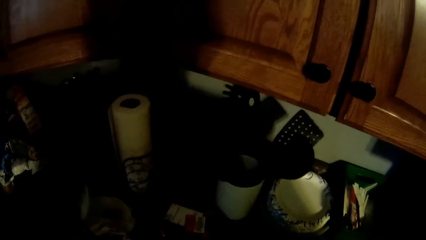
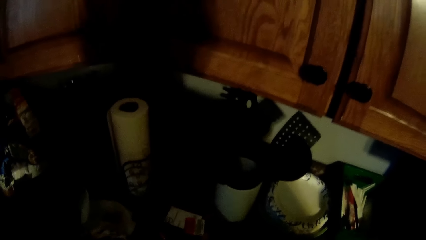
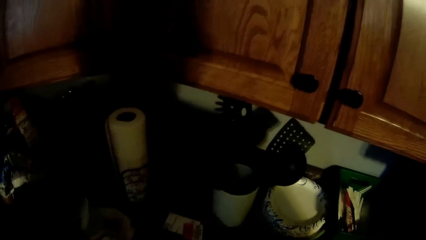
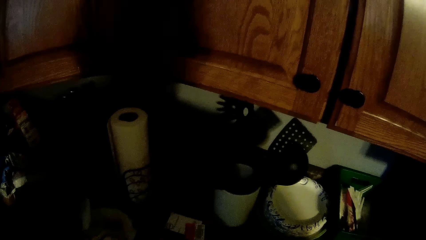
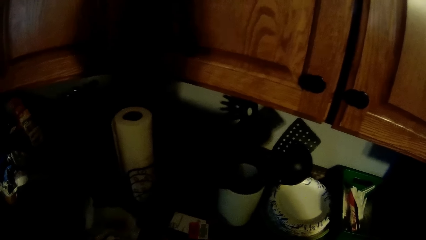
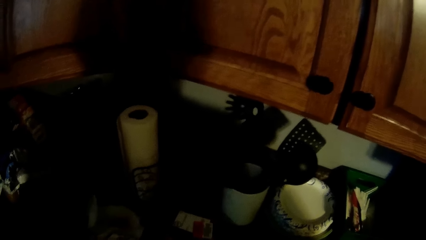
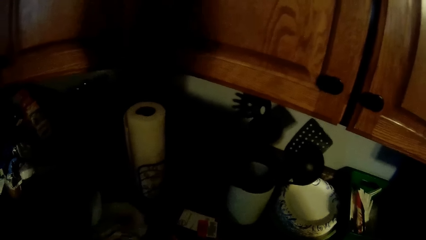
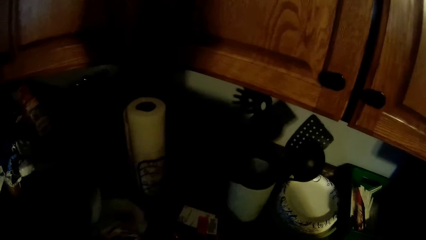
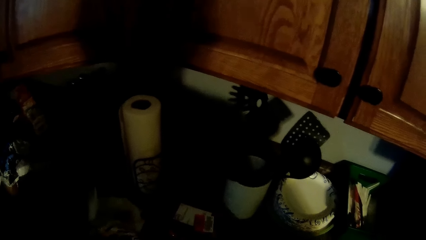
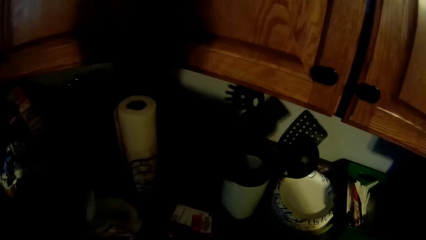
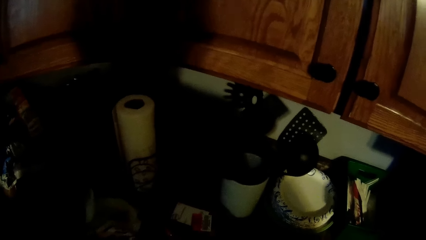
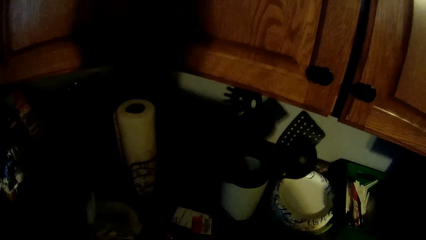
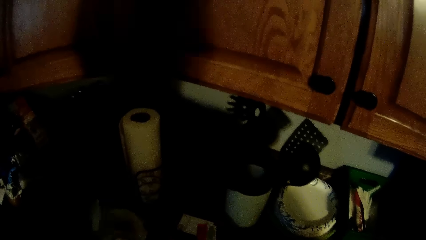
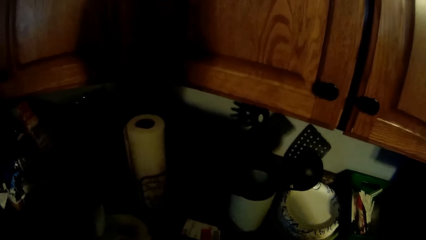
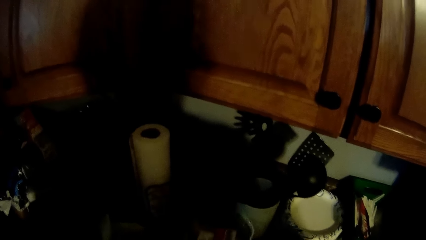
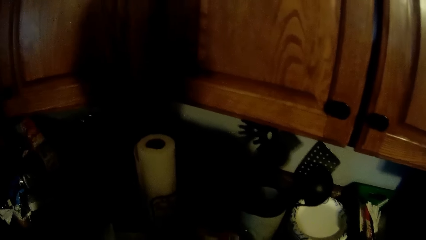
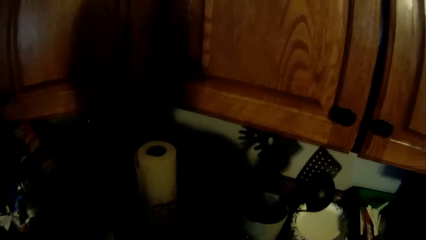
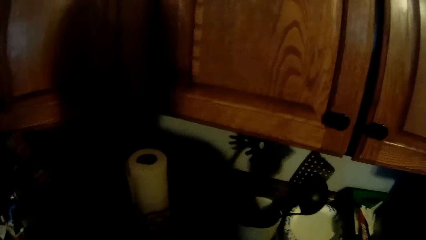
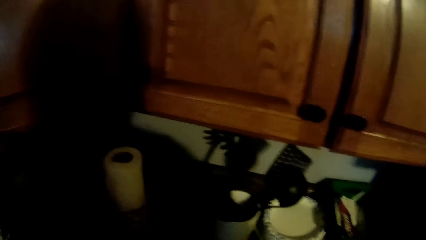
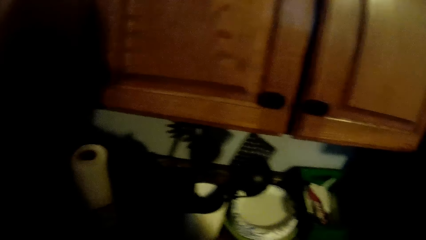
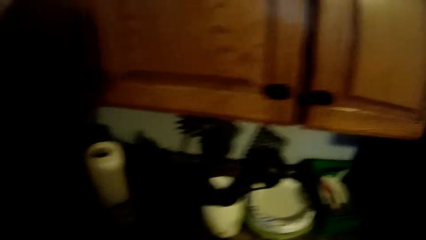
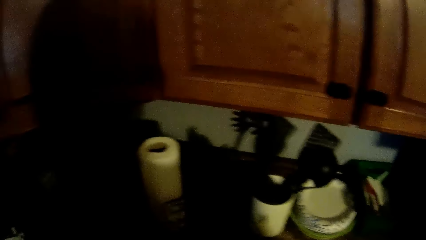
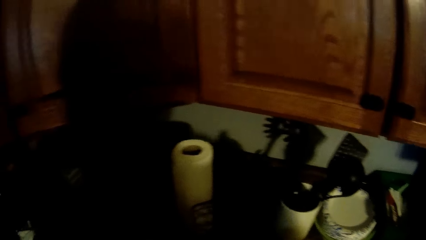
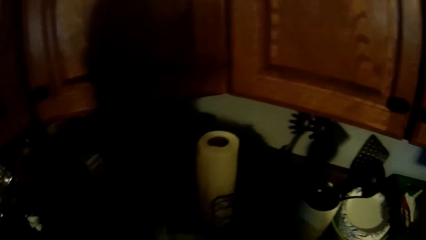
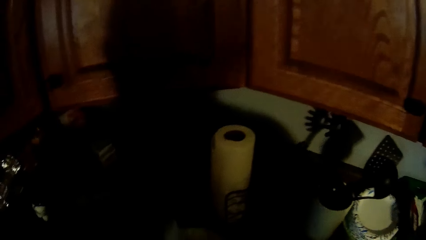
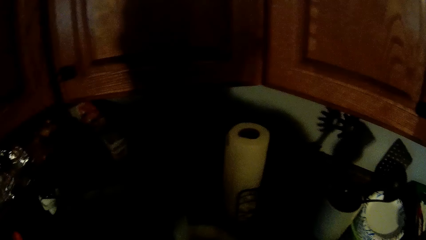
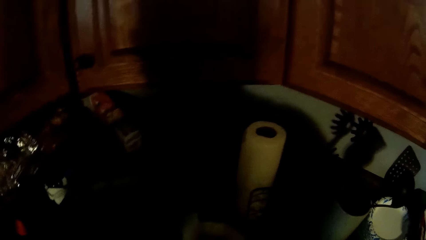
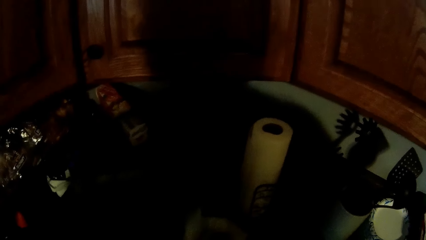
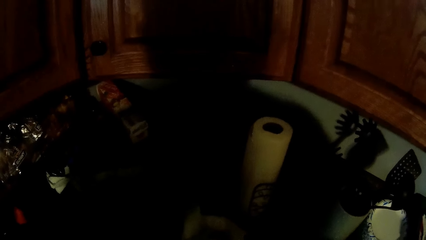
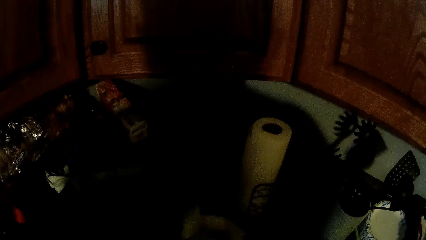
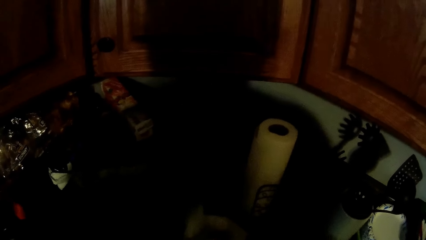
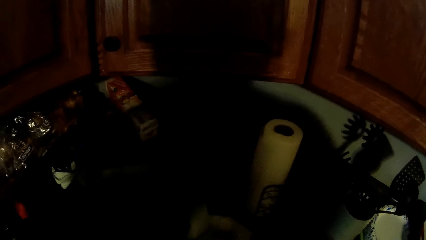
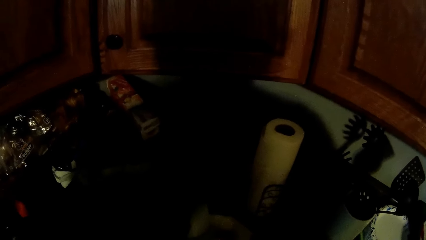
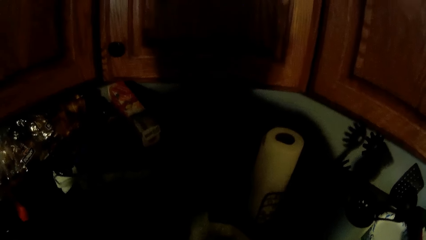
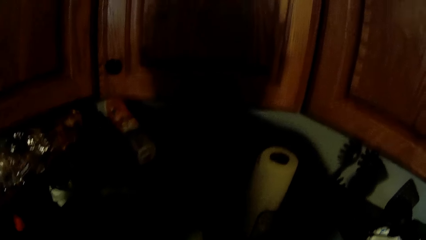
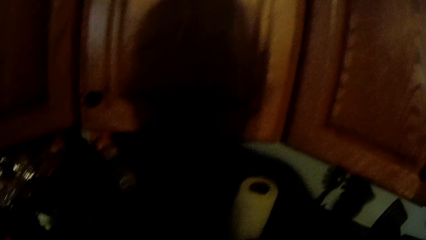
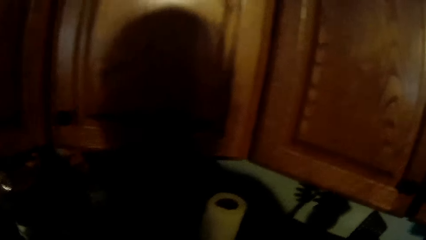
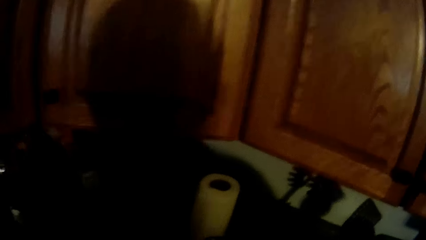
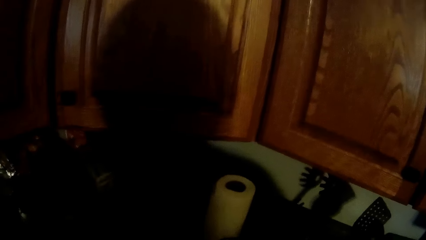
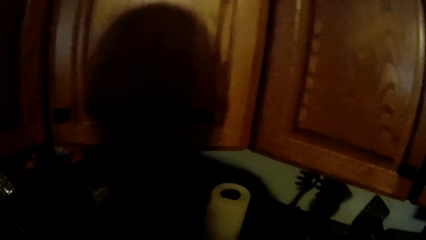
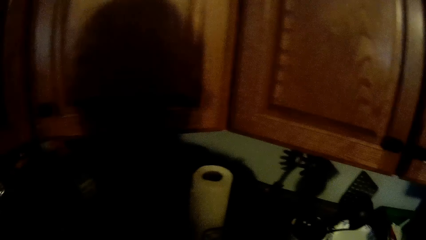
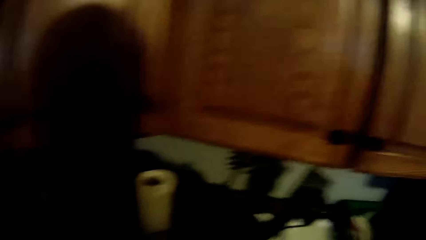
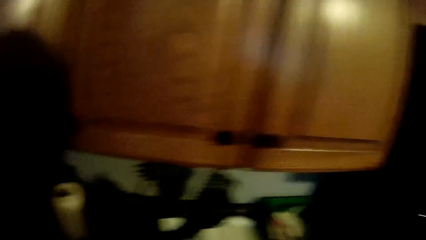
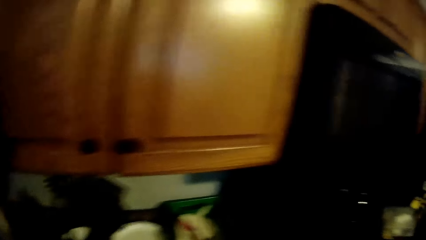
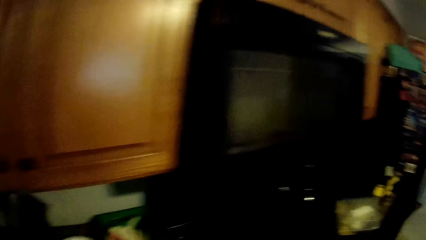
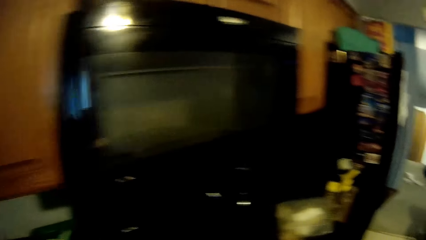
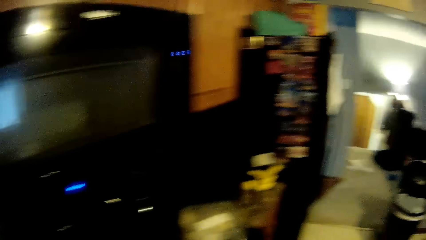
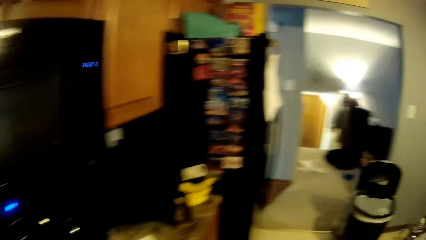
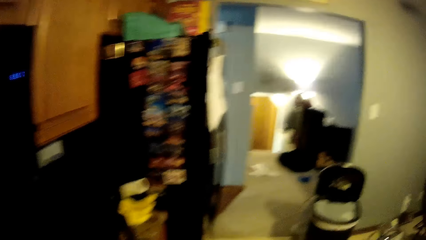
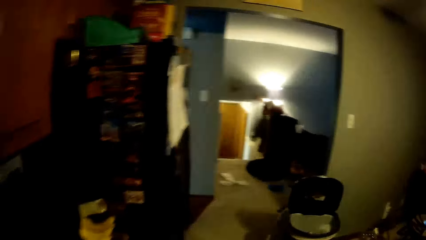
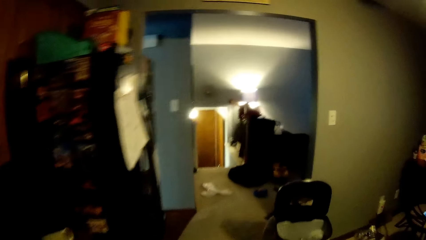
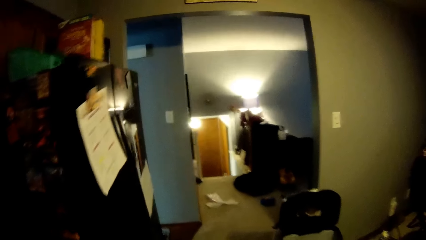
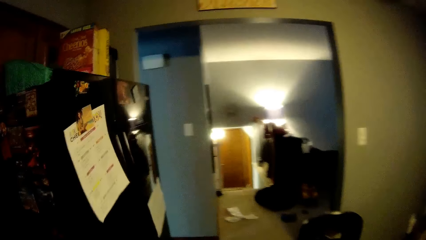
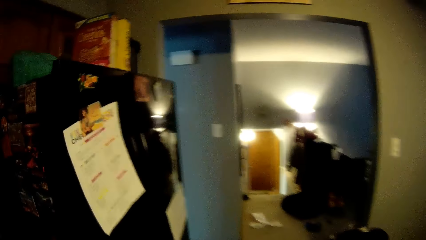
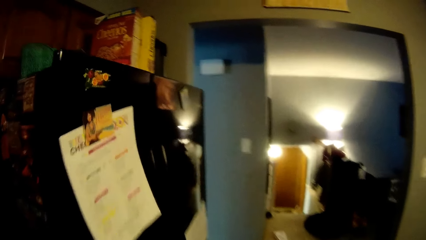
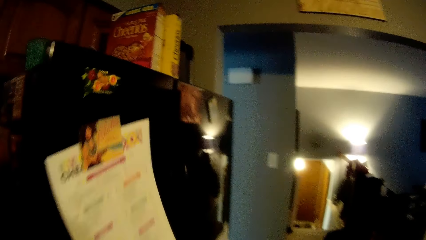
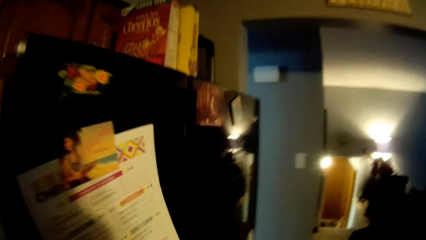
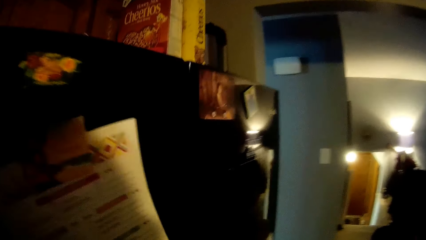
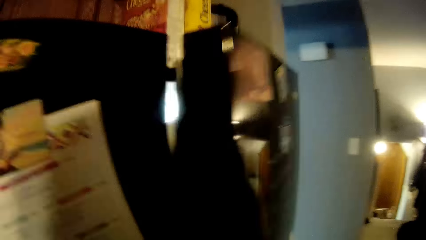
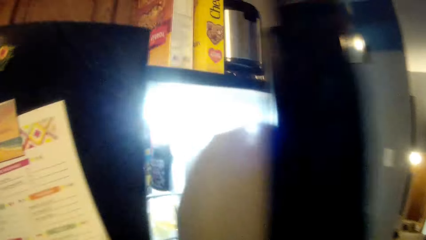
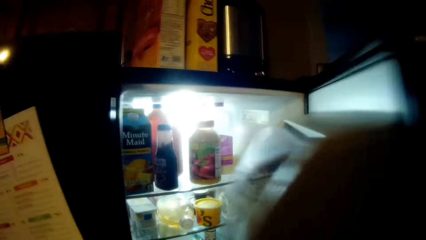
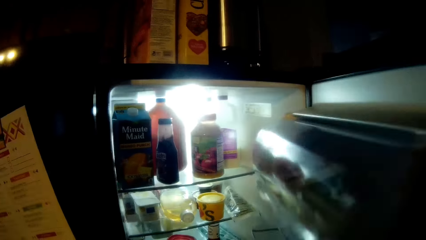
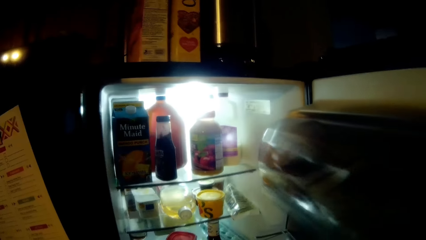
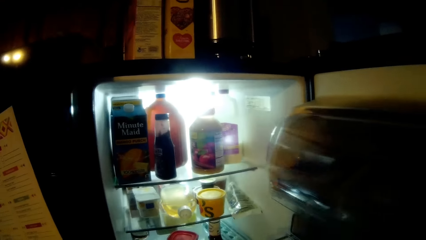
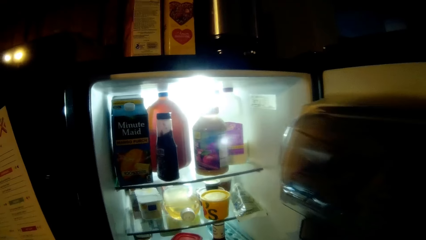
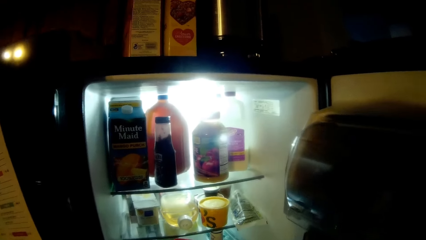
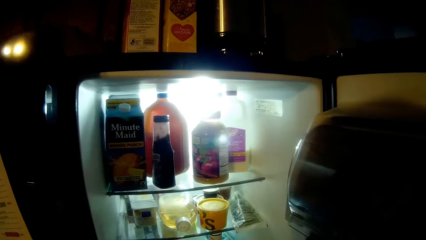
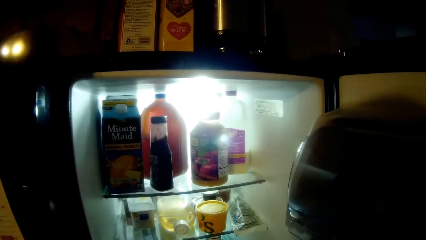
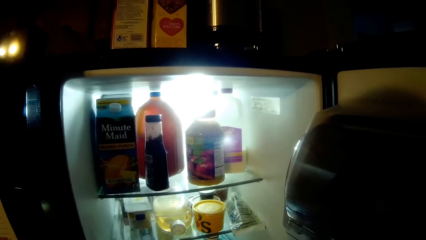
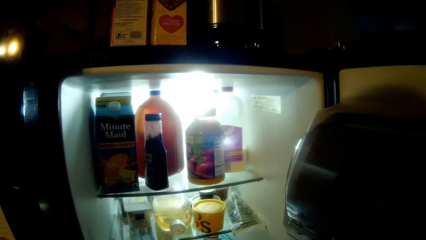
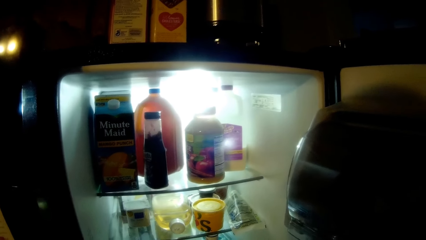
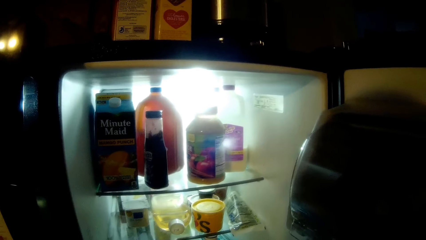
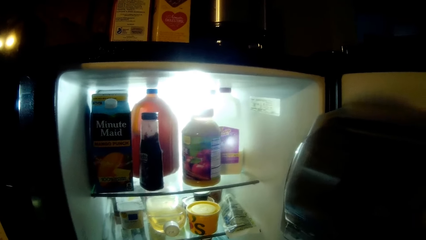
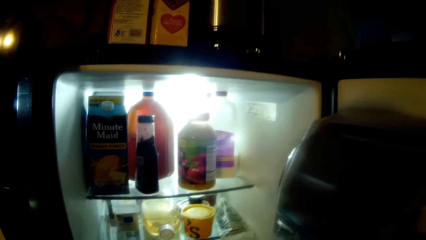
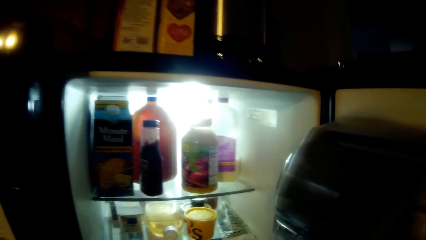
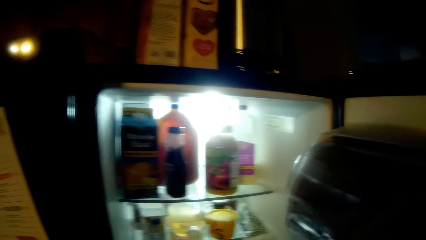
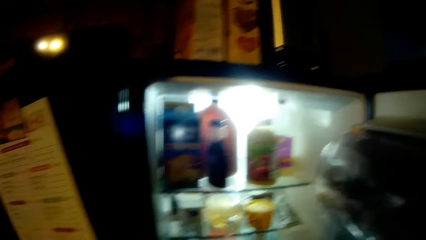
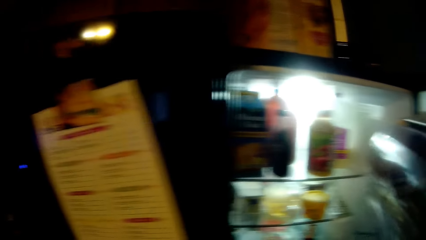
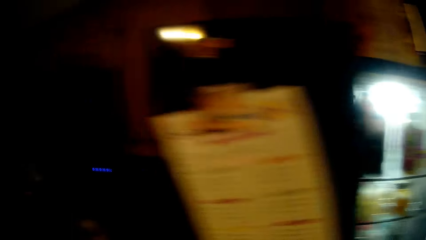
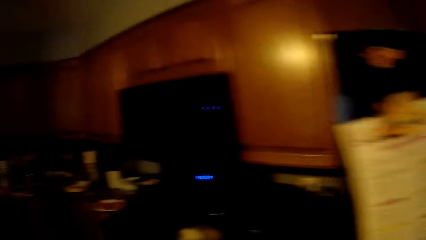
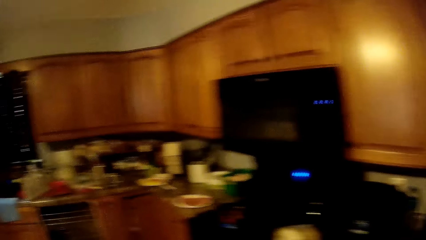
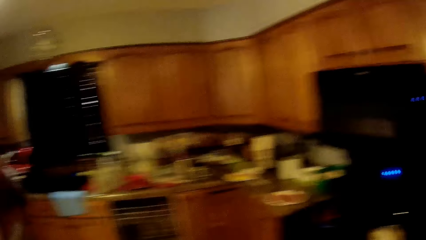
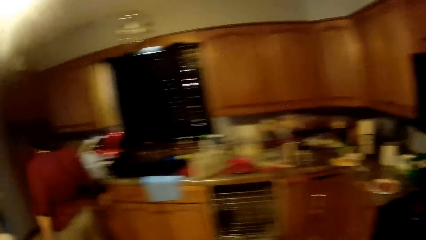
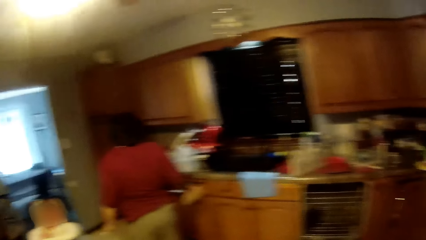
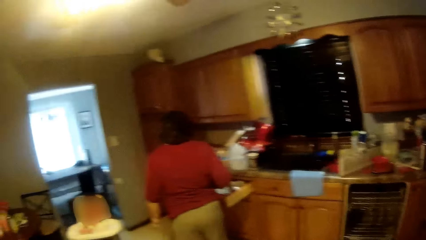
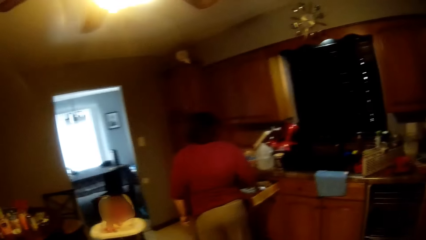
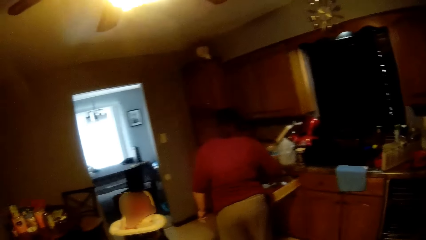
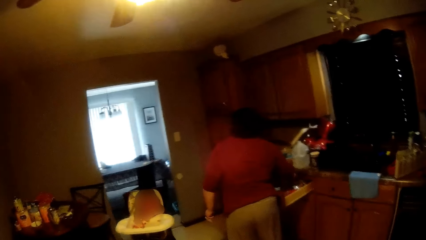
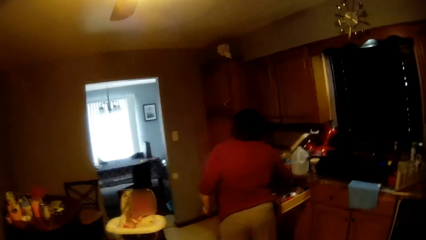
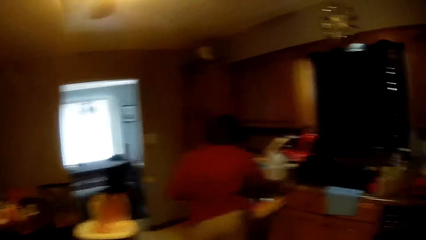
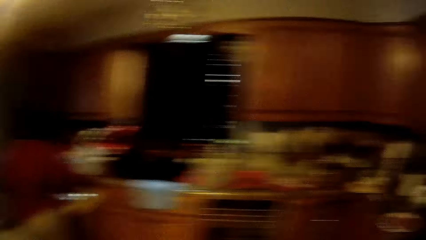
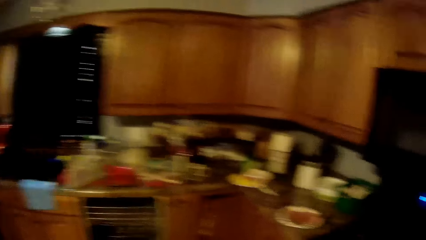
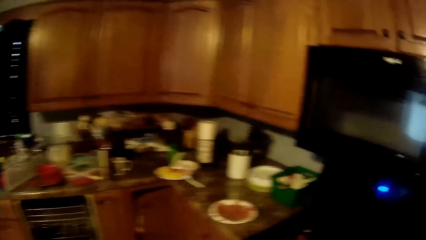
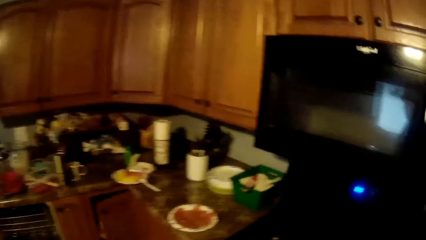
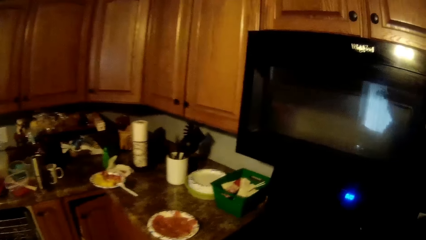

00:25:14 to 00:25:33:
The camera wearer places the plate on another plate. She walks towards the fridge. She opens the fridge door with her right hand. A woman picks a cutlery from a drawer with her right hand.
